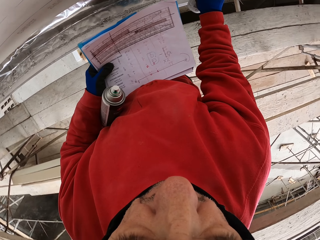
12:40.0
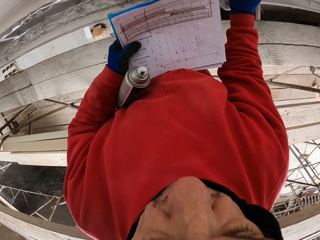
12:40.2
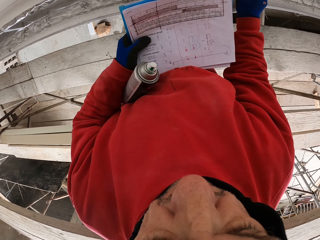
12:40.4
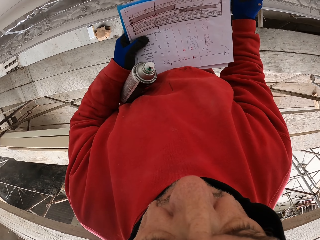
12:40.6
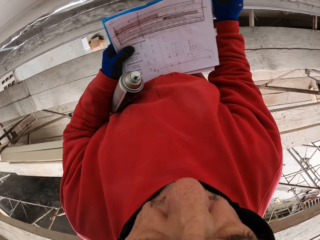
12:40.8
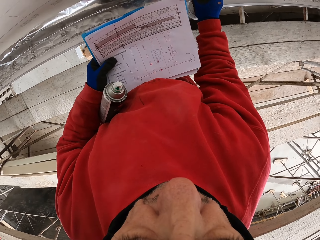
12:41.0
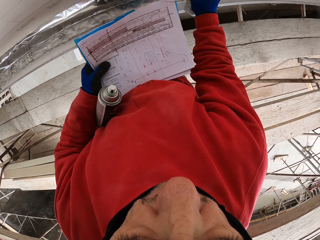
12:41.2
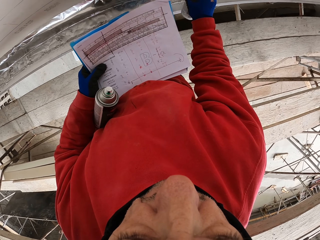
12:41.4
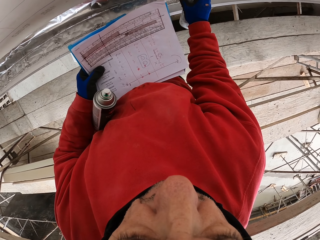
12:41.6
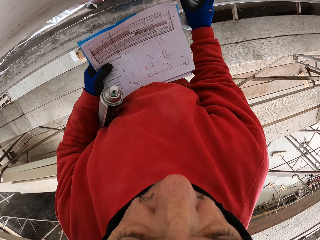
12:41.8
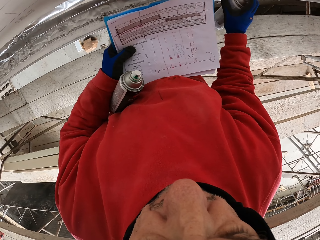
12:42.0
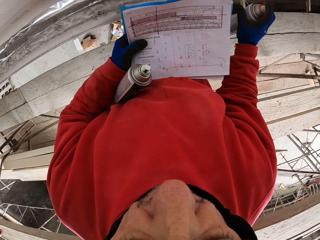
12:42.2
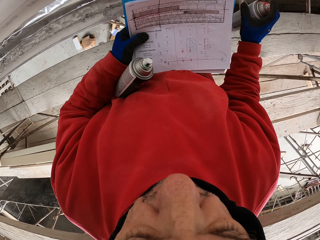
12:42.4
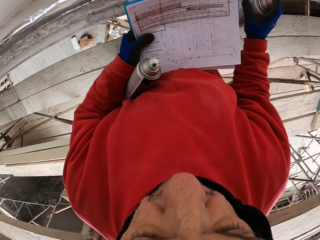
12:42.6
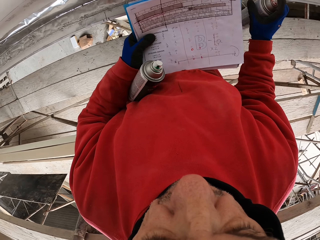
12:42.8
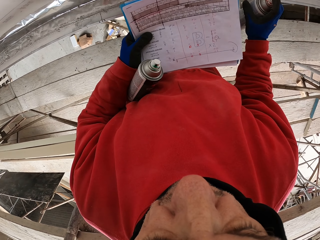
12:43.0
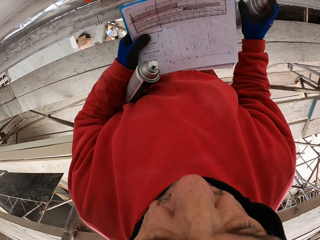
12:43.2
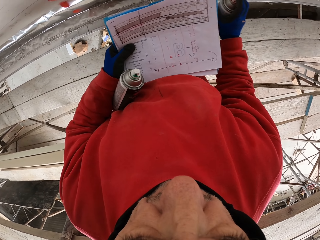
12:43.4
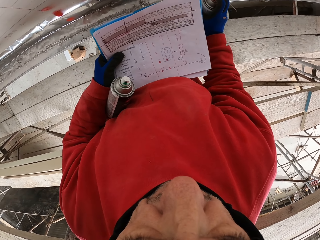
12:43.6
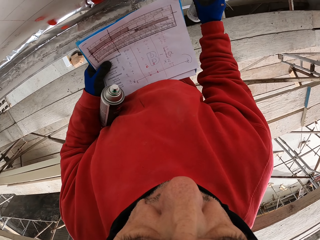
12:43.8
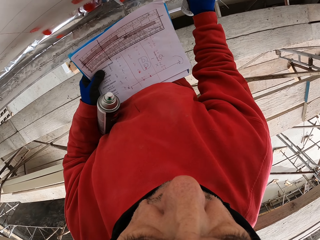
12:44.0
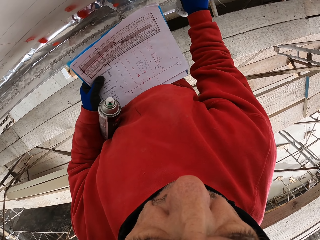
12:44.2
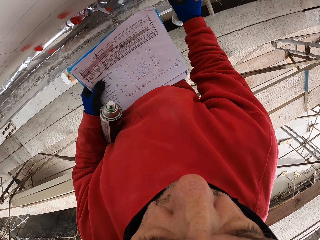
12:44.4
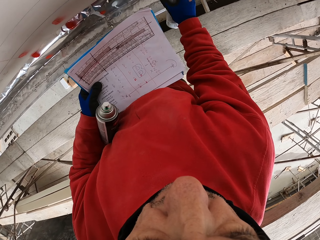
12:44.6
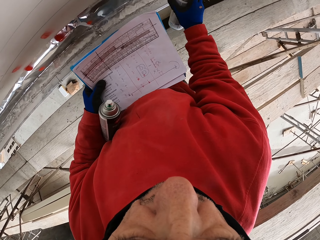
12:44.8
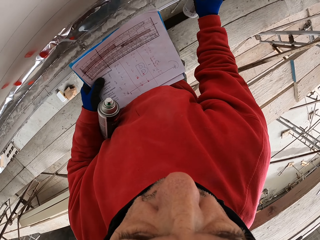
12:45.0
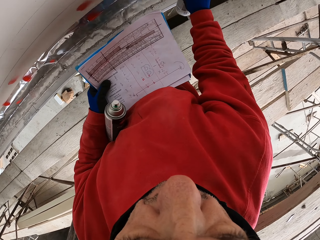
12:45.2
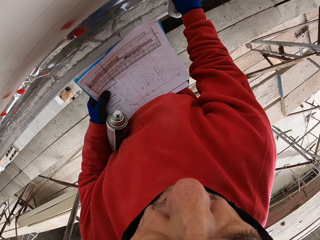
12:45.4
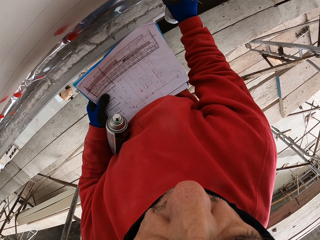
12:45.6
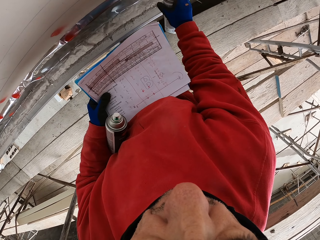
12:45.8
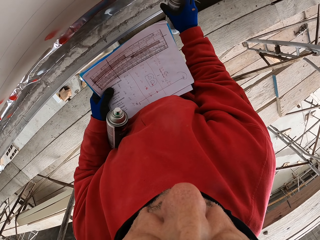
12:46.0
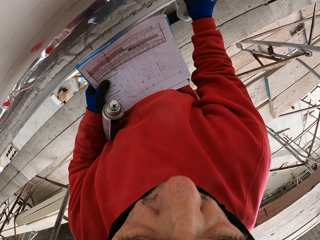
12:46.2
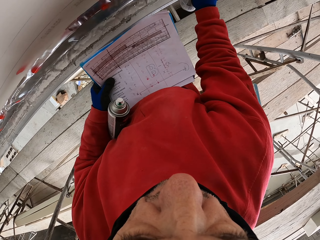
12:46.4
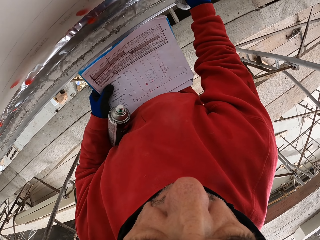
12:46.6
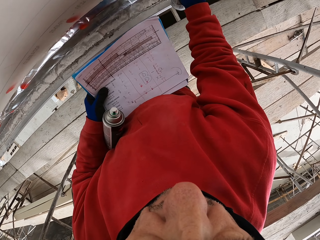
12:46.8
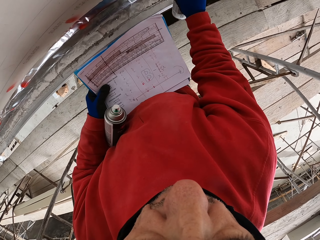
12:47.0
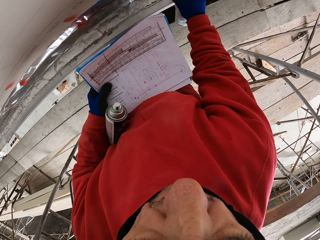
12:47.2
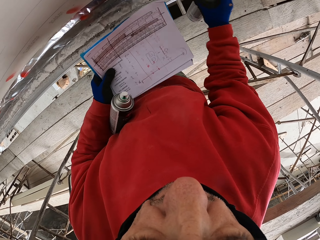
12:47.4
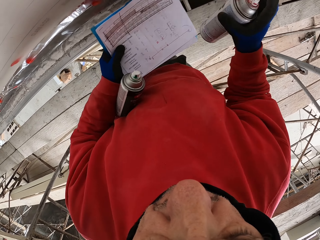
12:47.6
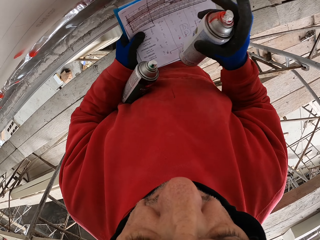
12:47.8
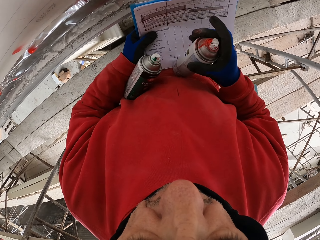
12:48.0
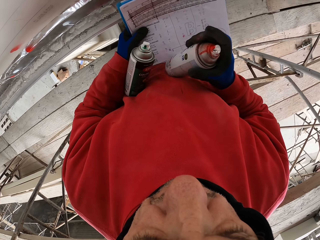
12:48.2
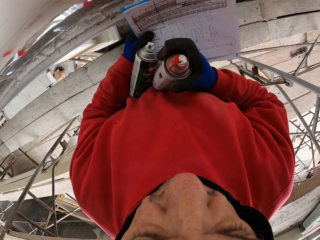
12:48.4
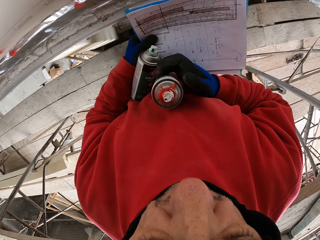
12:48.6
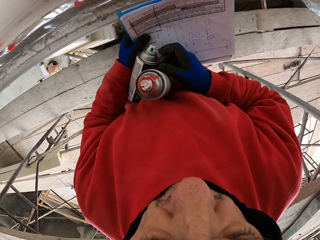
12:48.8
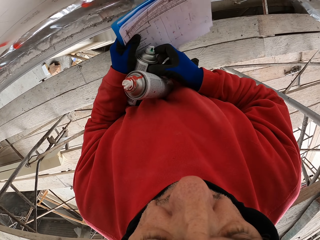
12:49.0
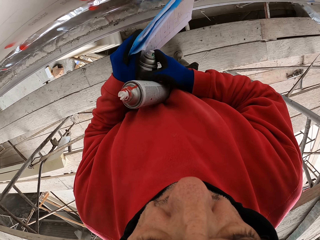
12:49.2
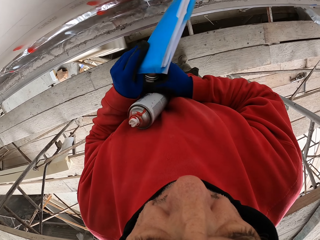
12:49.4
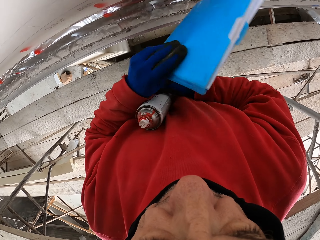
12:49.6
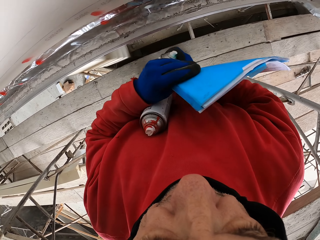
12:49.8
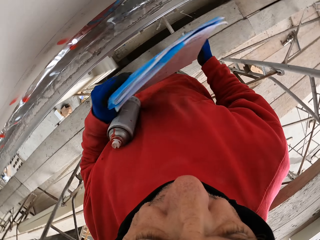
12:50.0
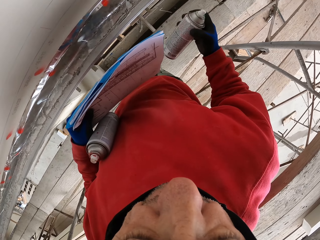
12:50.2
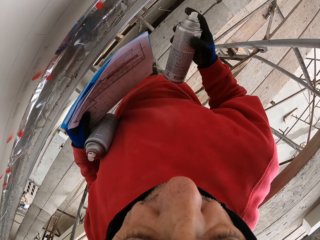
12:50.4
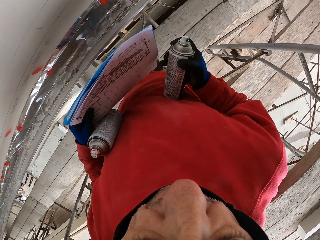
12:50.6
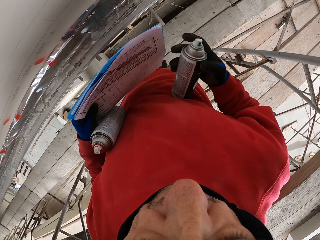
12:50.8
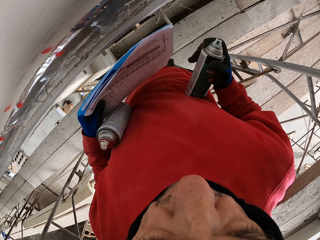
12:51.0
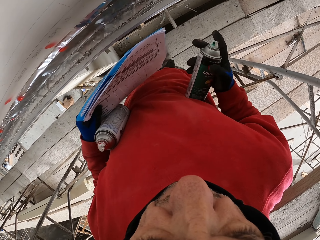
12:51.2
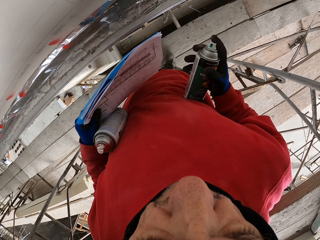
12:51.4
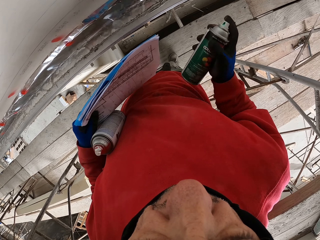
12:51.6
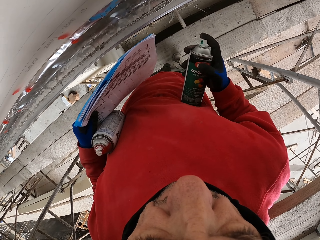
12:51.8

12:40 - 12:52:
The camera wearer puts the spray can under his arm. He picks up the spray can under his arm.

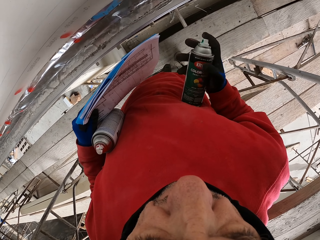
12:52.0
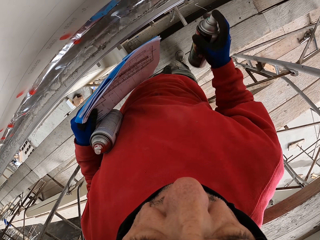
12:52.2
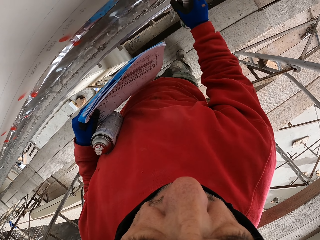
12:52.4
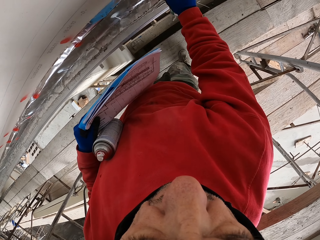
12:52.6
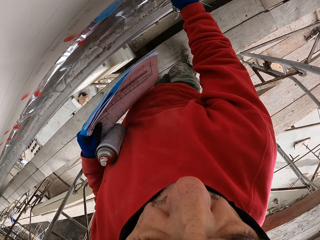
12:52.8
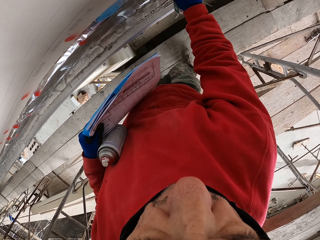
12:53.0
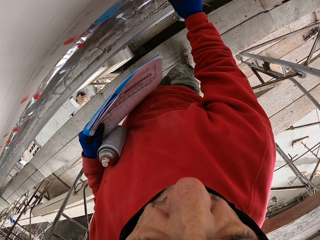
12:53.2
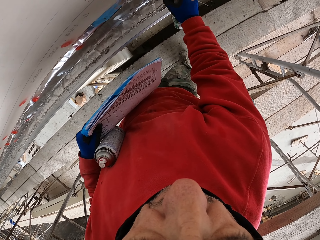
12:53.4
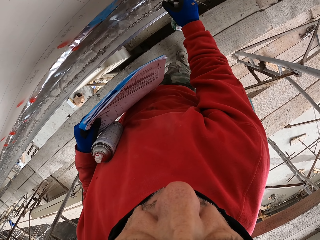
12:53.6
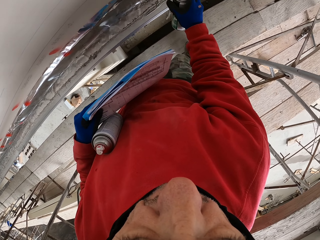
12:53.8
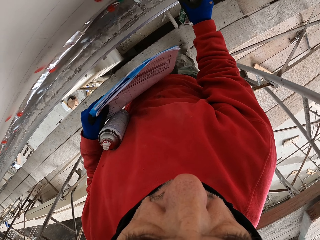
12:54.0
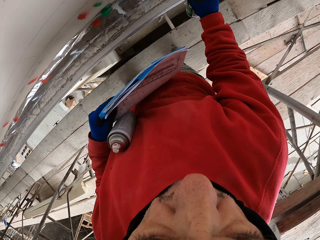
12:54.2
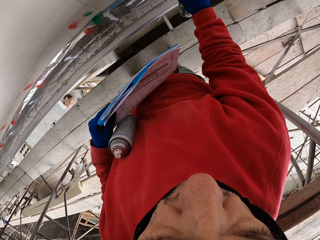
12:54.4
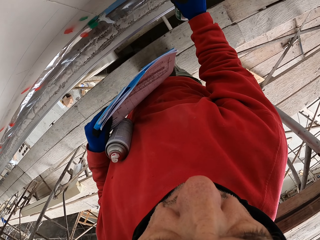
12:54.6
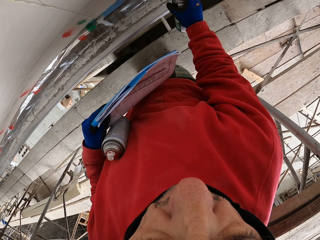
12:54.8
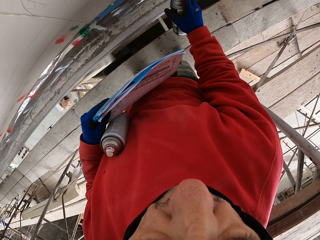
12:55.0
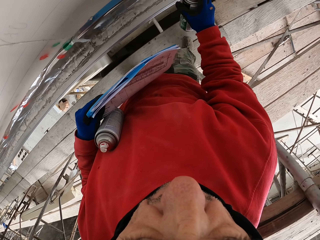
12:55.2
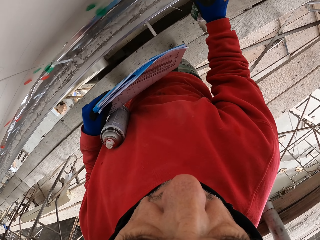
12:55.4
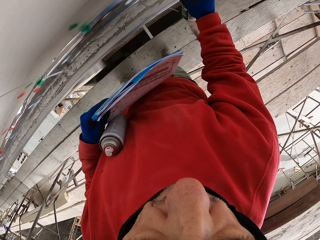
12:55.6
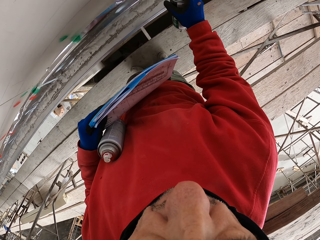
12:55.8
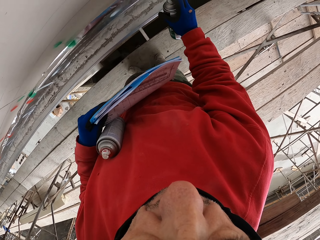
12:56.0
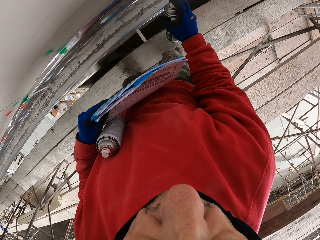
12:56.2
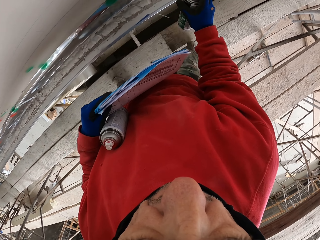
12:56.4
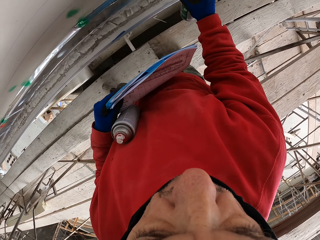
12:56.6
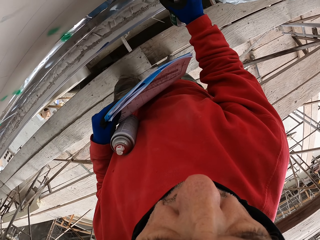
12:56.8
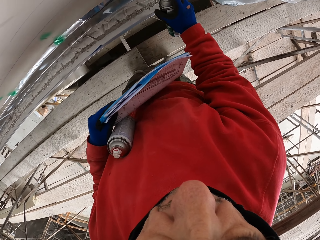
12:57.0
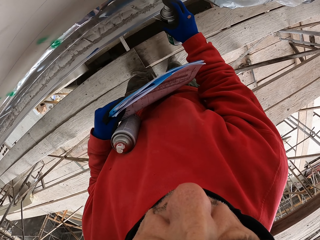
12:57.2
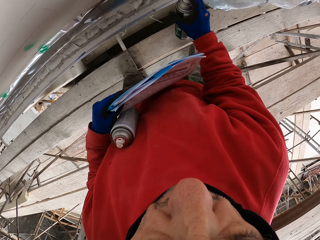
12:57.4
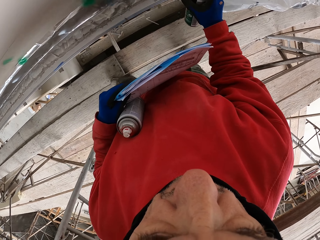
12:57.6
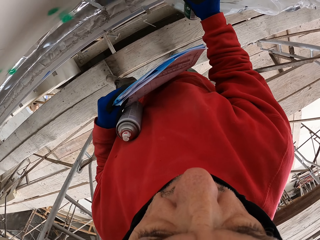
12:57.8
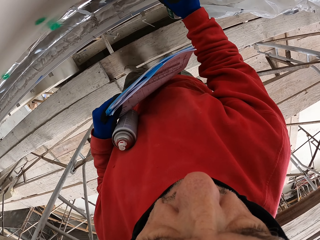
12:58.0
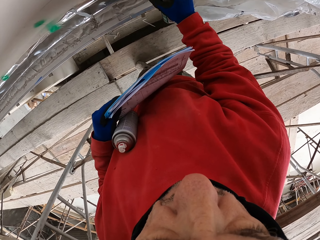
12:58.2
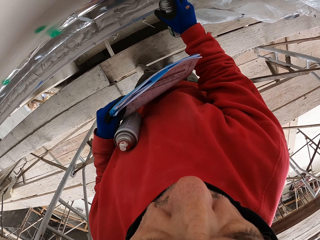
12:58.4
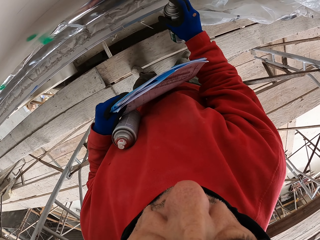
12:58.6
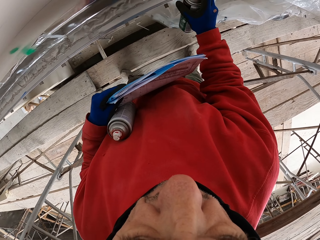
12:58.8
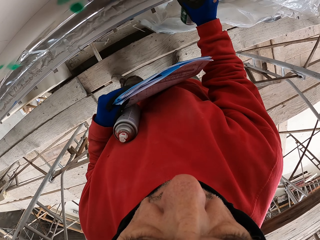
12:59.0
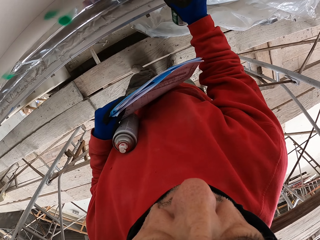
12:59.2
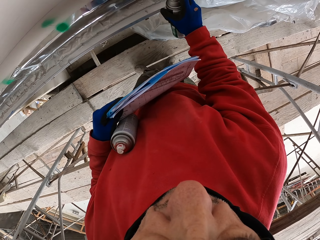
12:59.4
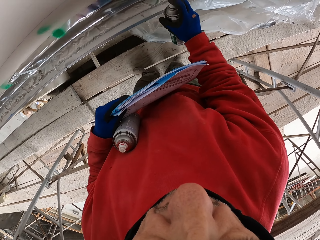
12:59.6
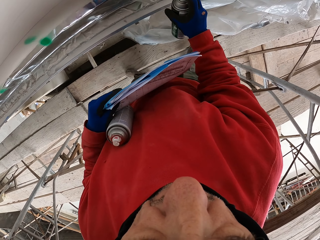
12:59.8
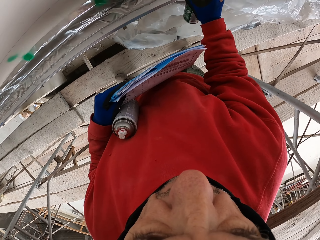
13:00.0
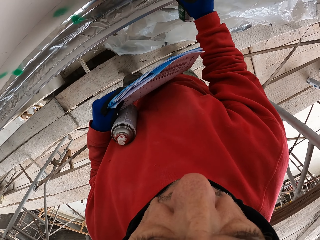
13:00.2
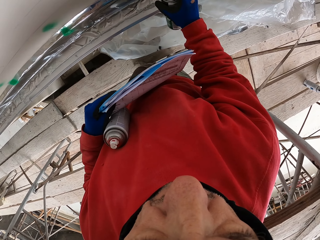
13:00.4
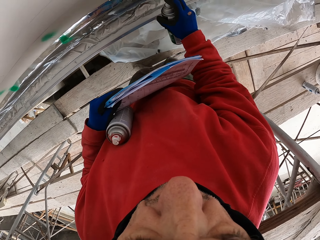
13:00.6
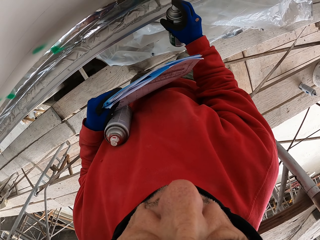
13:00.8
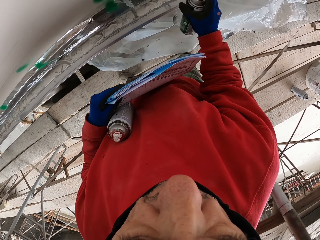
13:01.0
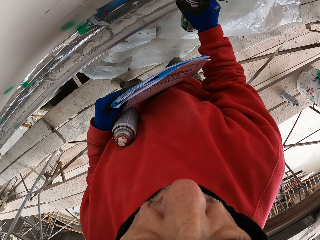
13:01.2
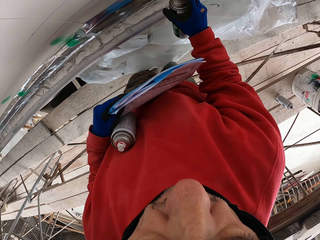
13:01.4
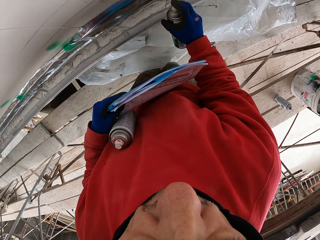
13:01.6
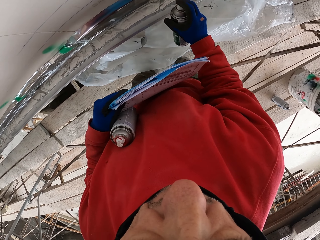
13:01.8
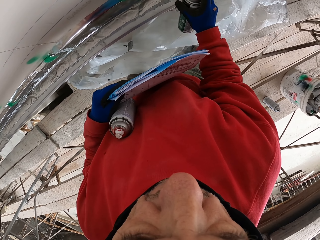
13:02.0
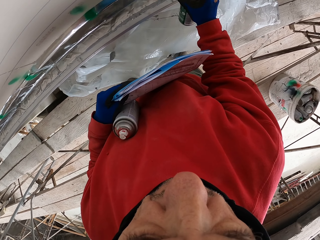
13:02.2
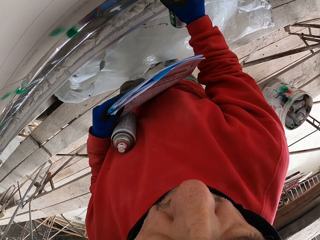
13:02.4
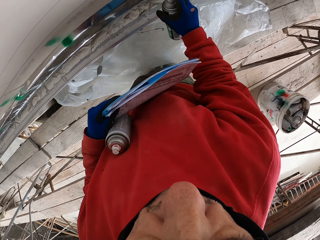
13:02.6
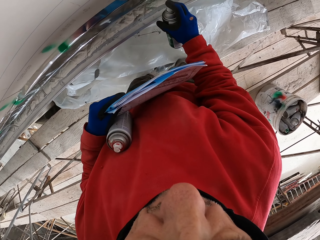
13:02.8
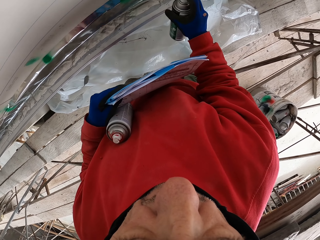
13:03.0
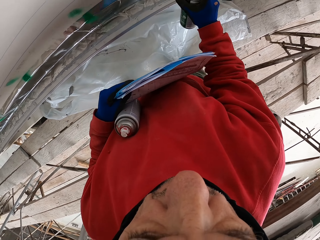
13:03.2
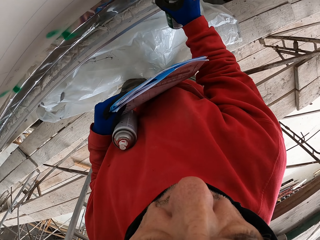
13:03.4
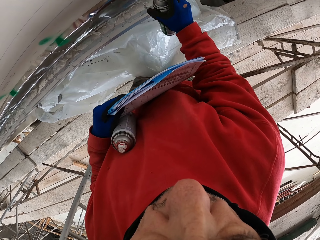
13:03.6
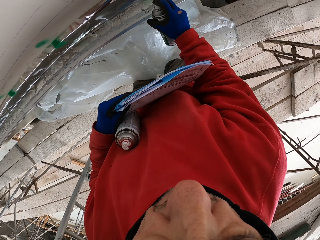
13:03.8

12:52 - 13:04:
The camera wearer sprays the wall. They walk.
